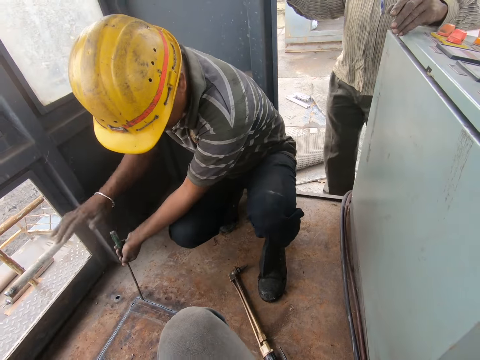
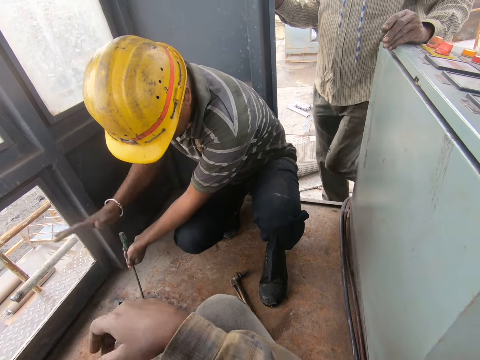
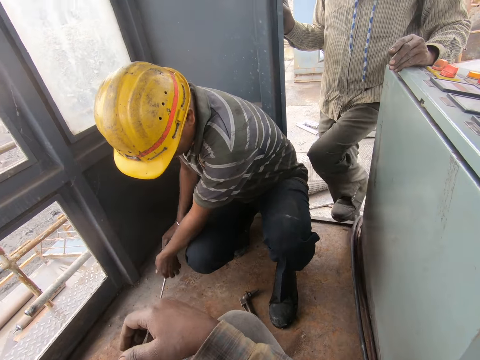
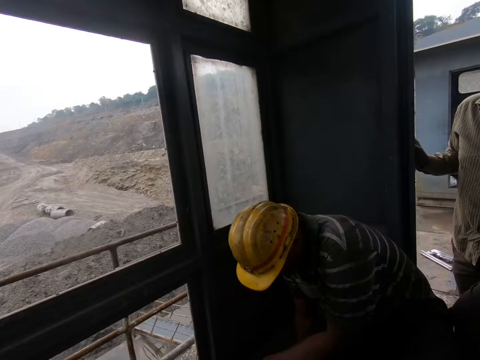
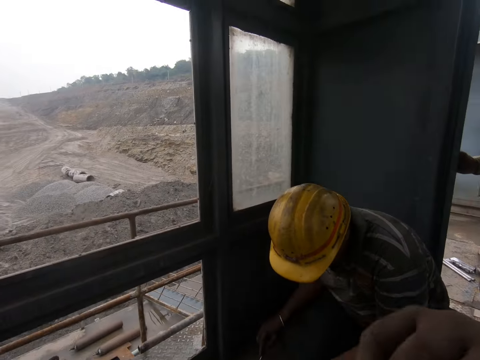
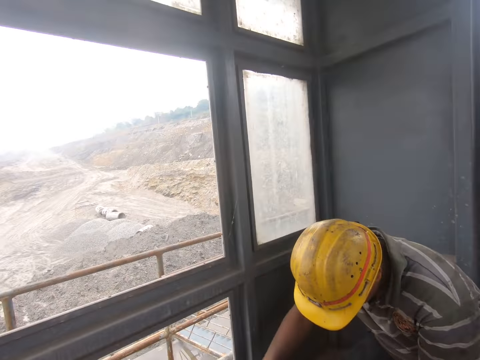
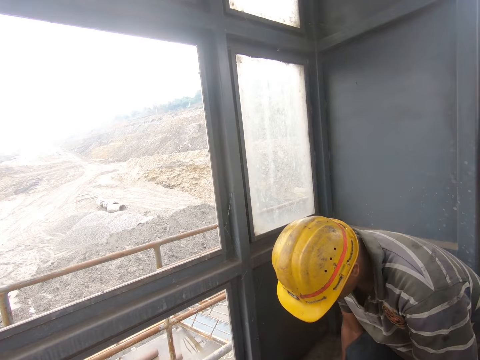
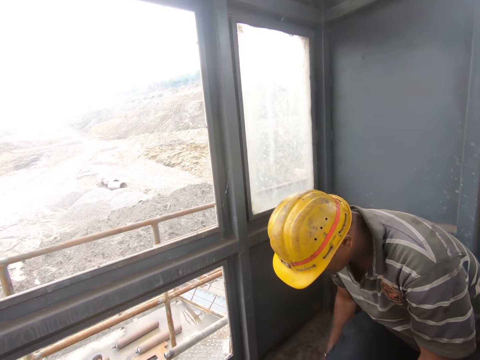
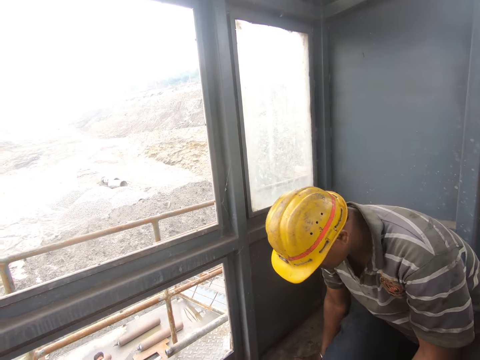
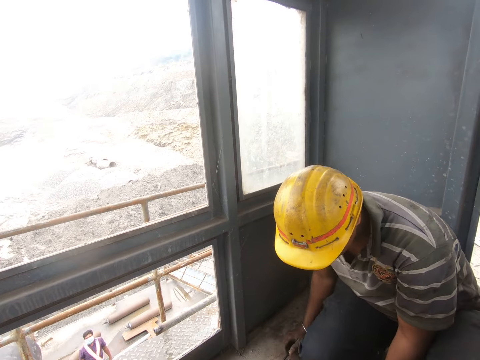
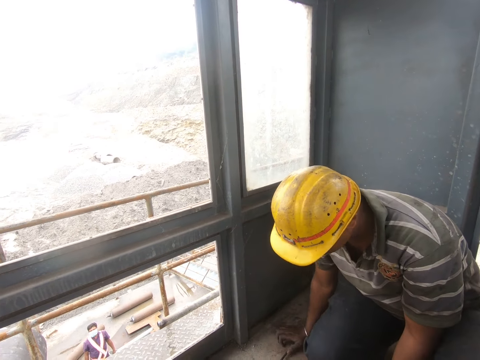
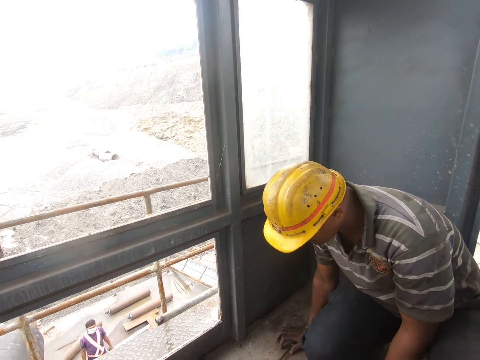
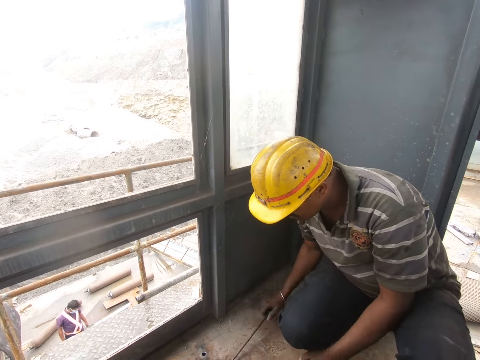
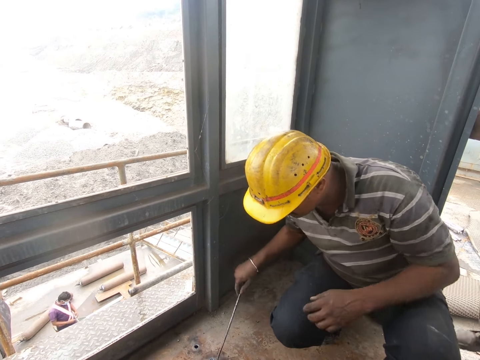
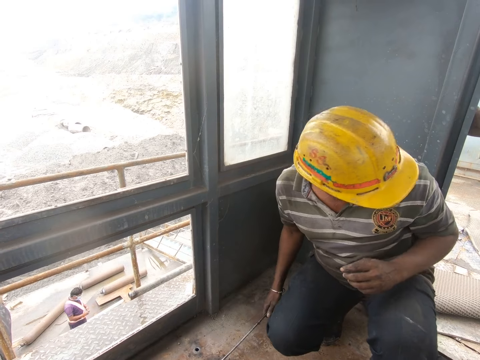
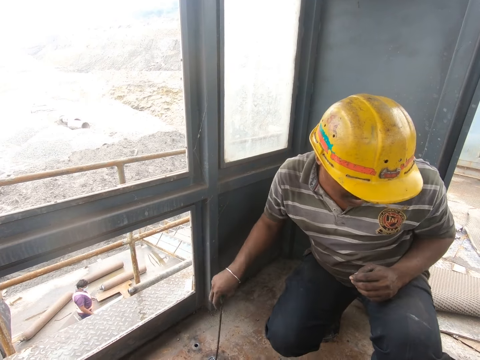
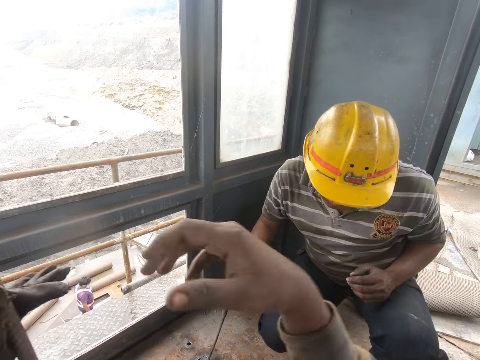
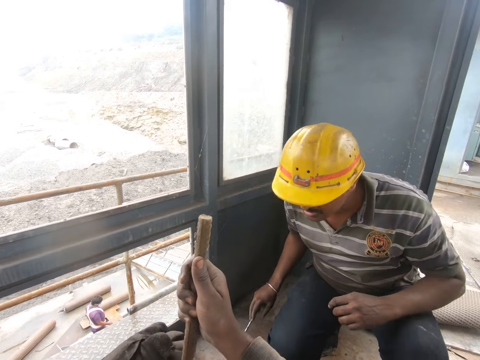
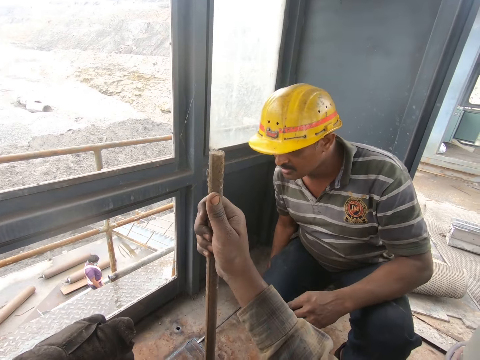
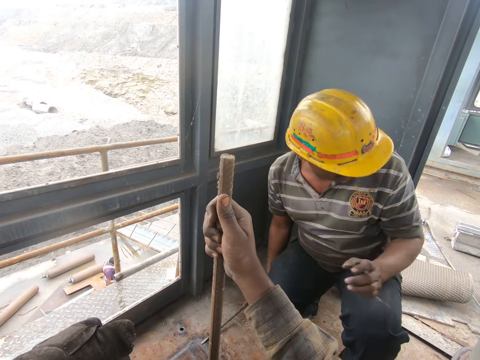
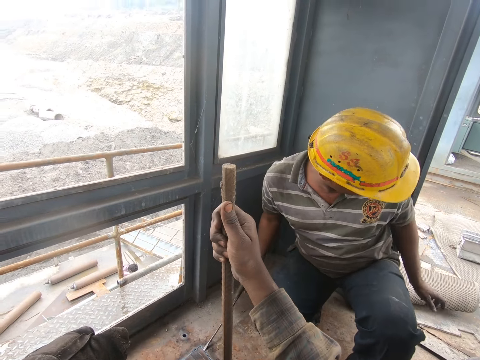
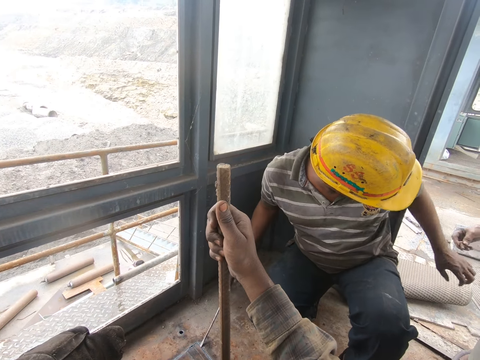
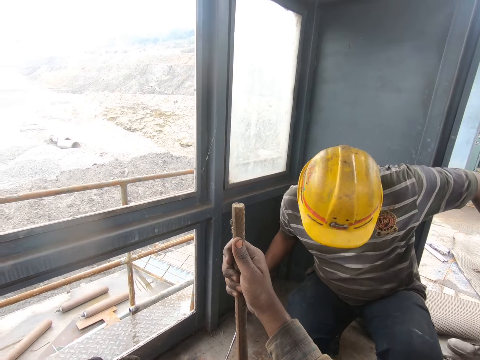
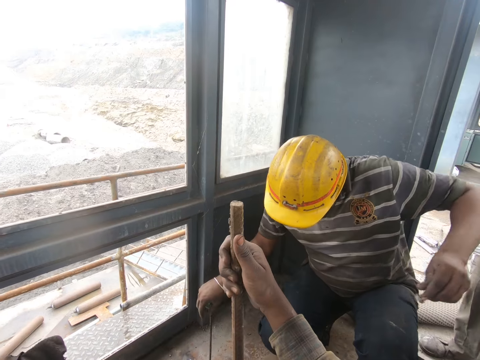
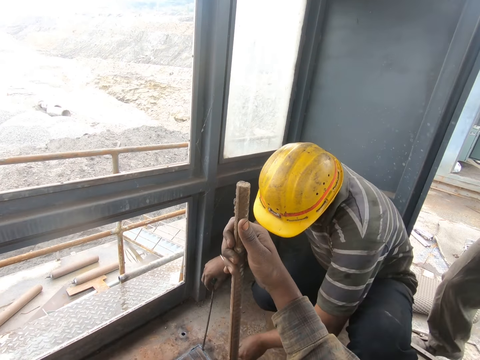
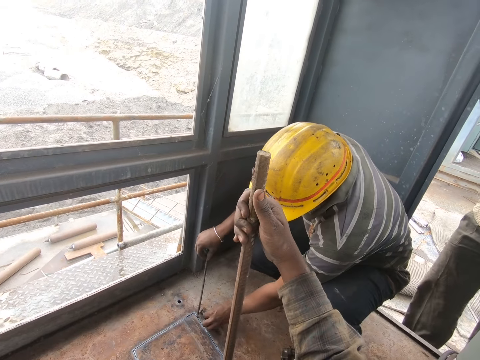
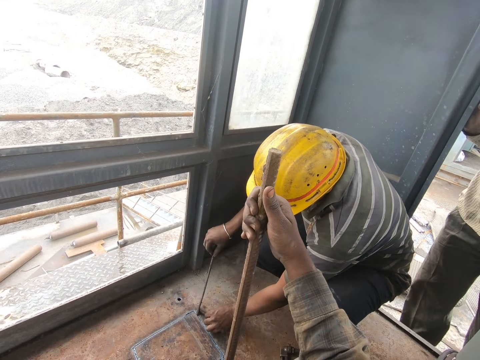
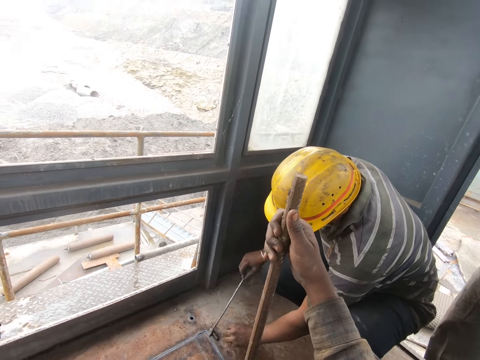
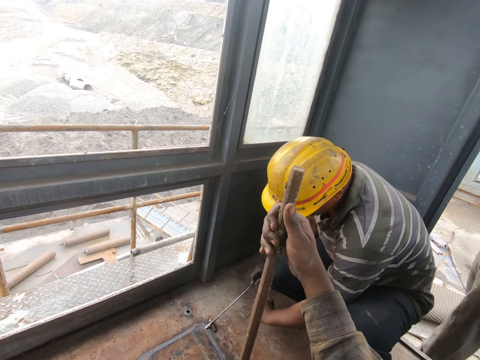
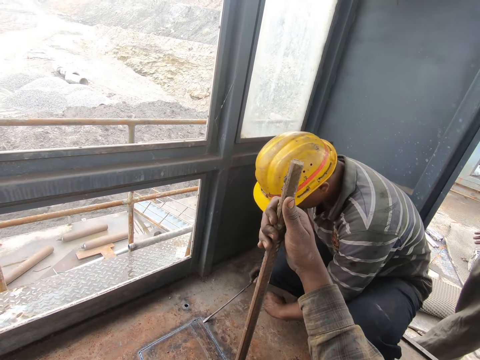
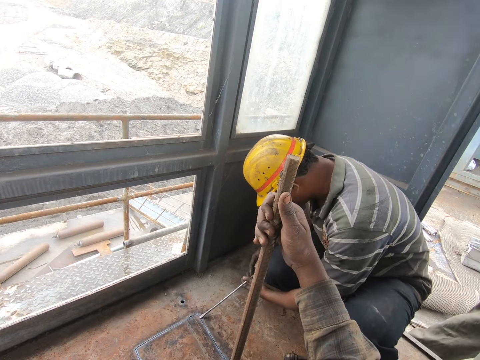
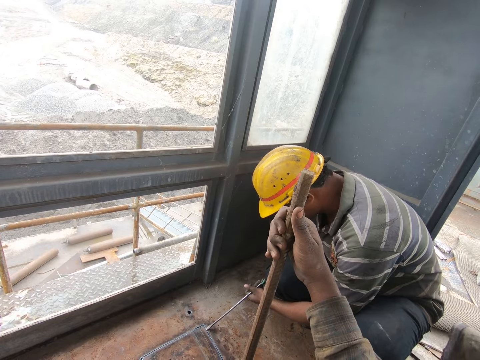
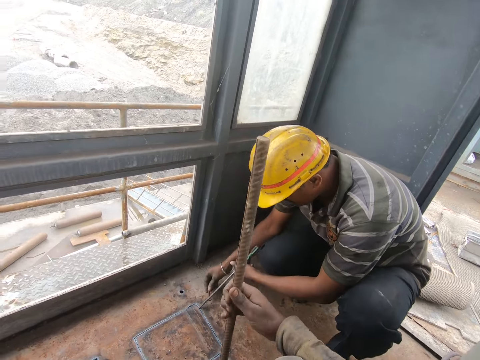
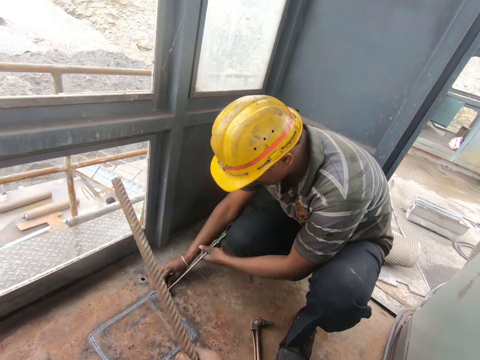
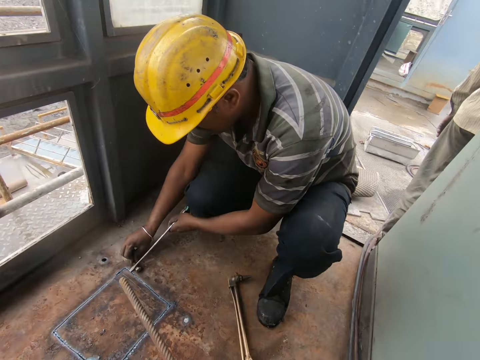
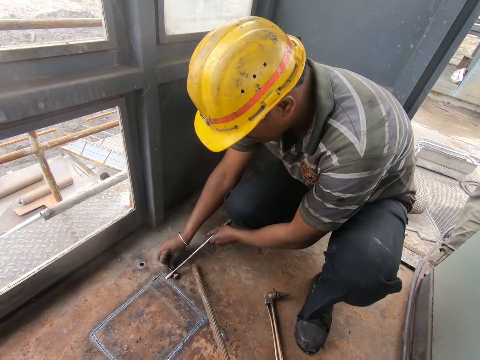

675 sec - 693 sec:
The camera wearer looks around. A man hits the screwdriver. The man removes the metal piece. The man removes the metal with the screwdriver. Another man hands the first man a metal. The first man places the metal on the floor, loosens the metal with the screwdriver, picks up the metal and puts the metal on the floor.

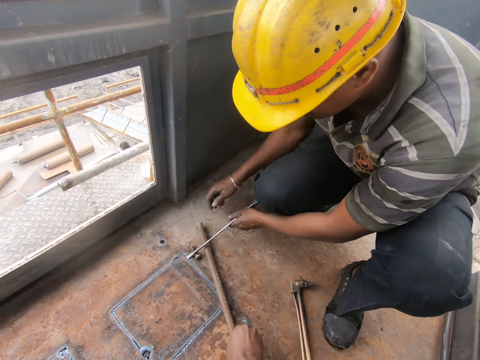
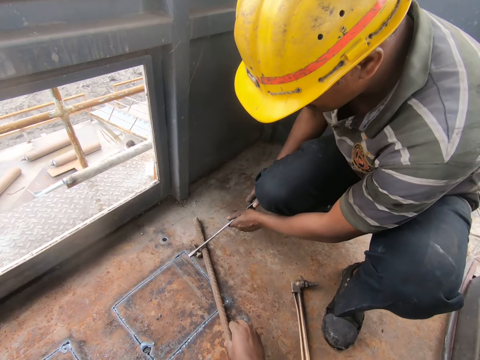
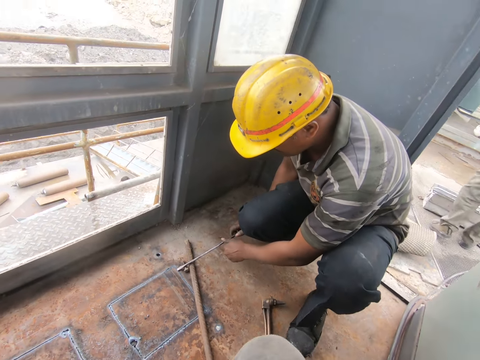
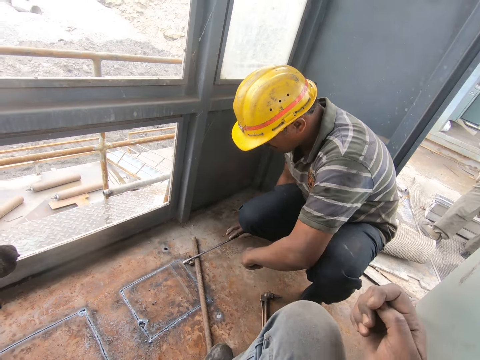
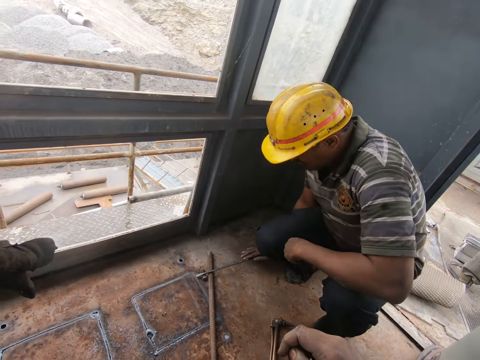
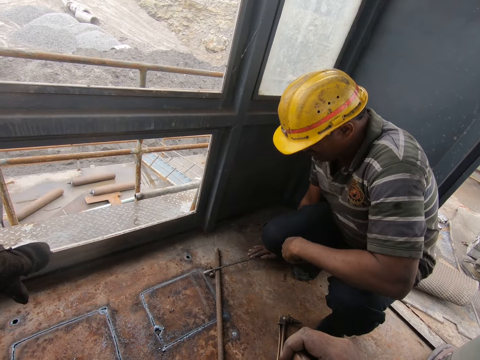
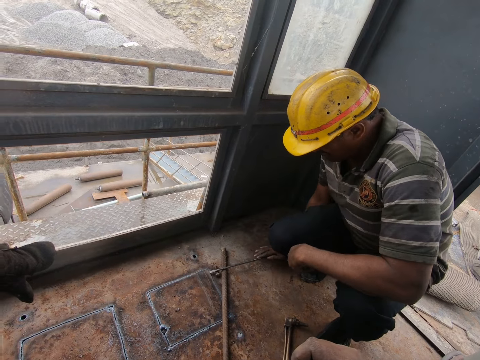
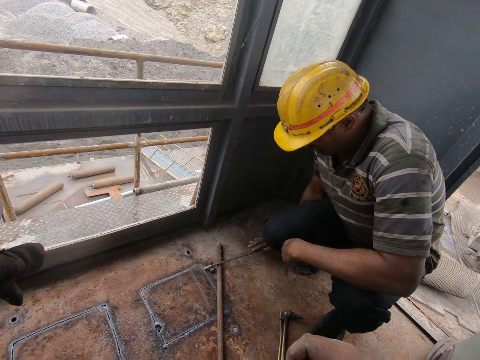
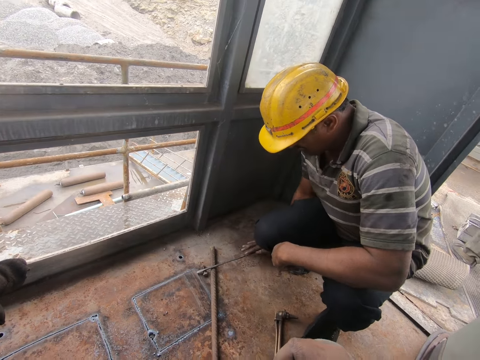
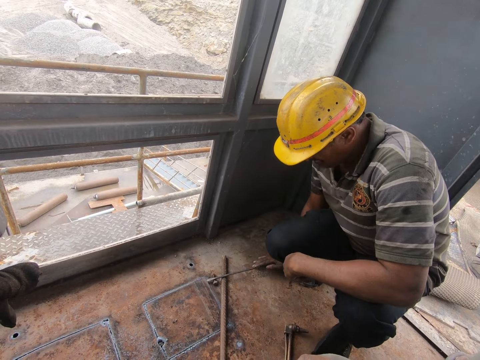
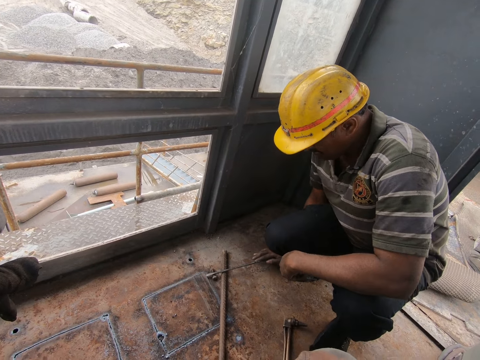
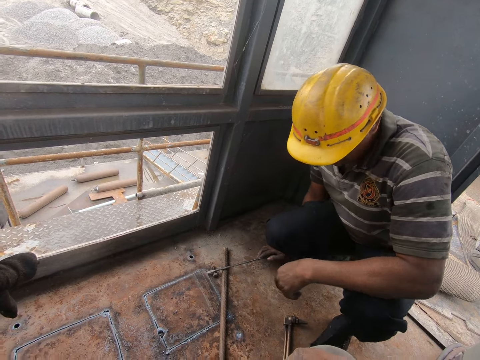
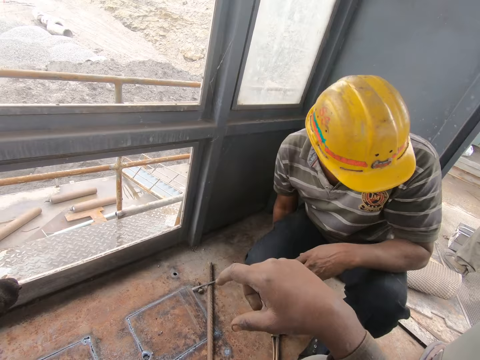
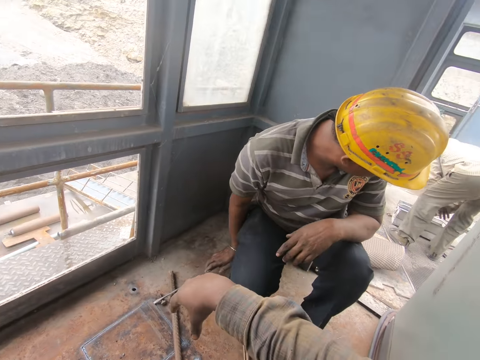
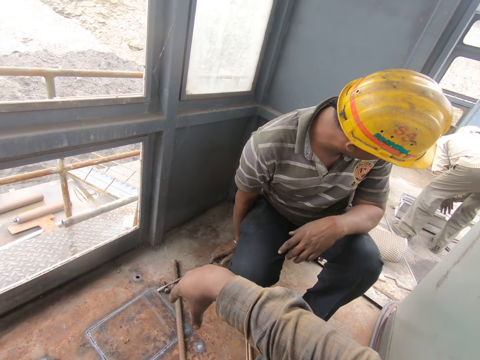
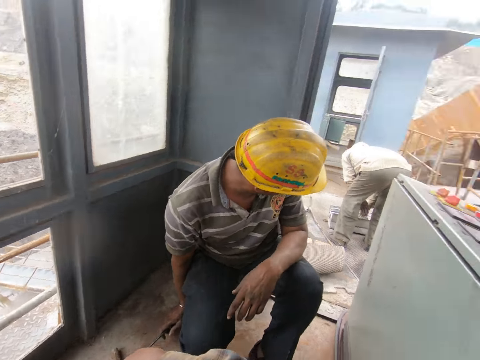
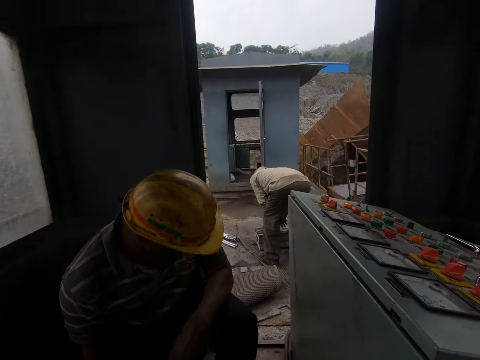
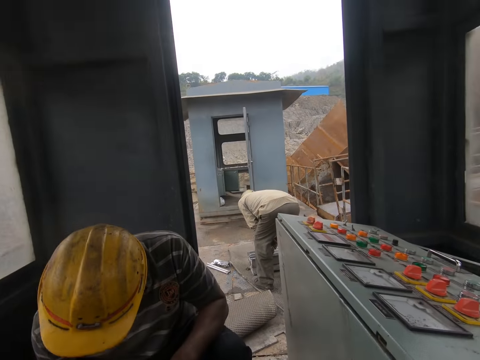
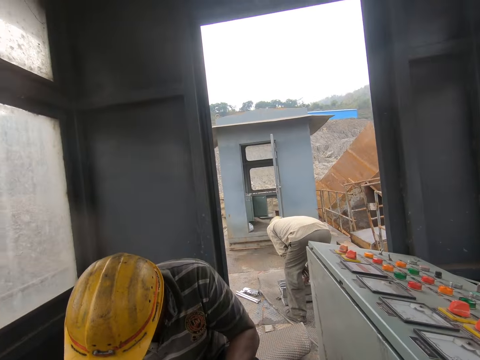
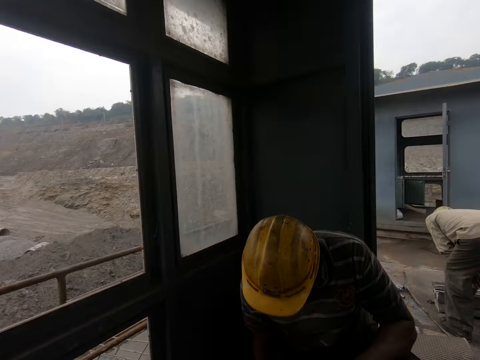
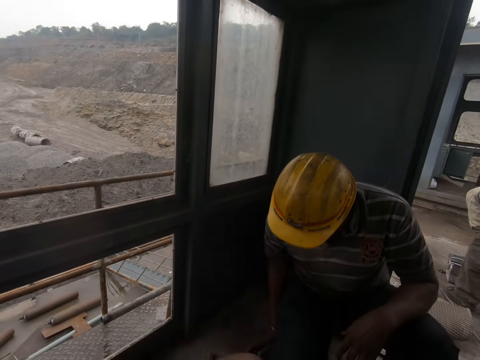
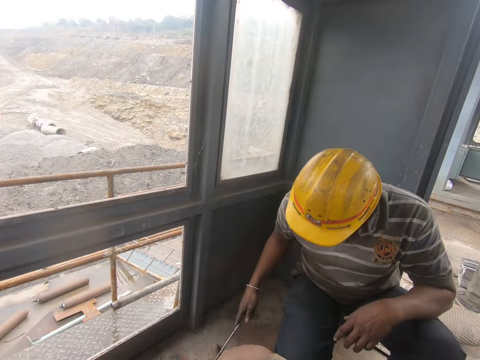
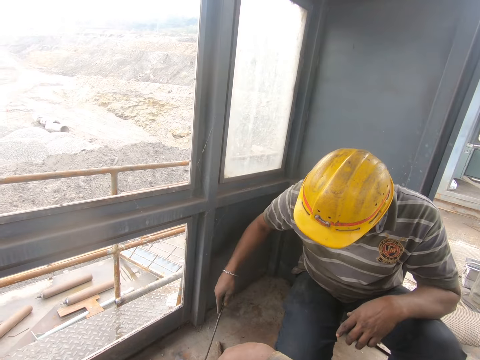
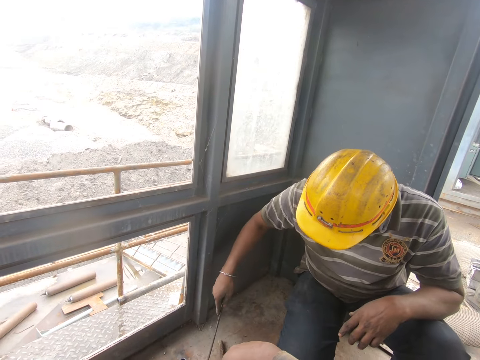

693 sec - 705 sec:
The camera wearer puts the metal rod down on the floor. A man removes the metal piece. The man loosens the metal with a screwdriver. The camera wearer looks around.
